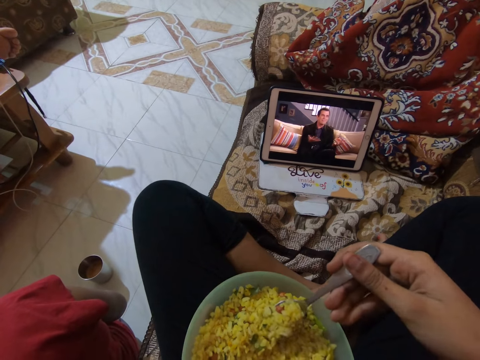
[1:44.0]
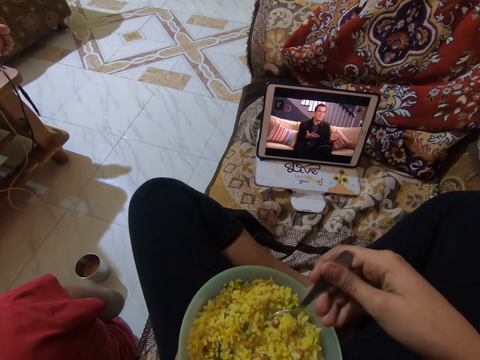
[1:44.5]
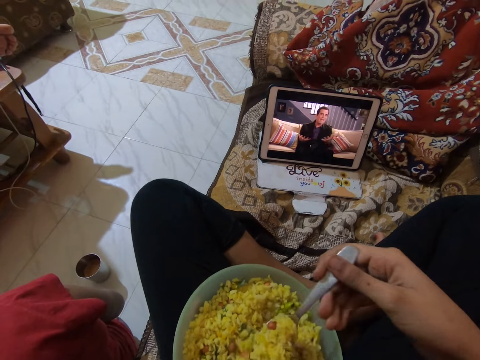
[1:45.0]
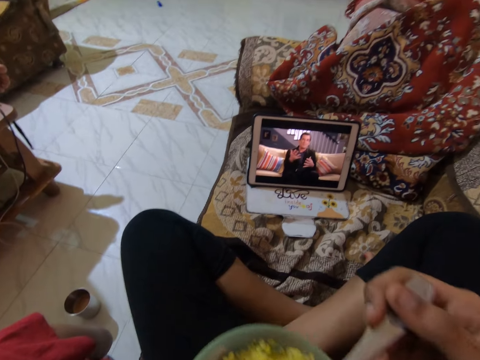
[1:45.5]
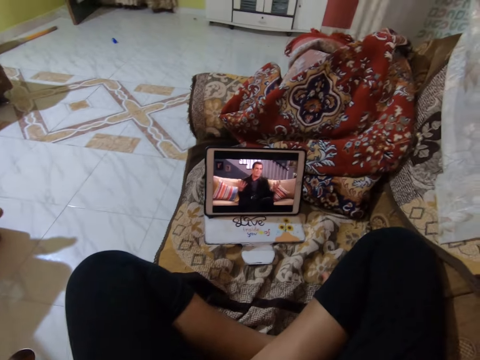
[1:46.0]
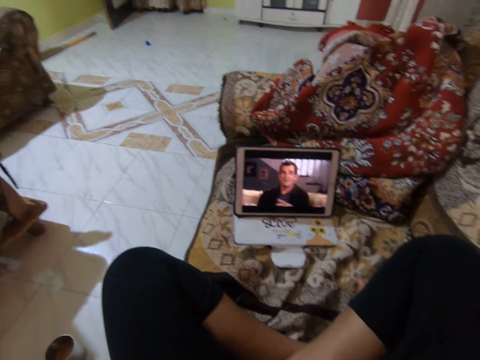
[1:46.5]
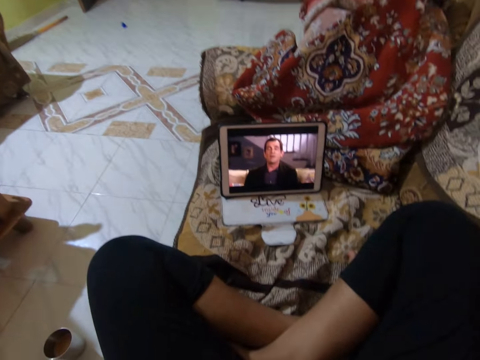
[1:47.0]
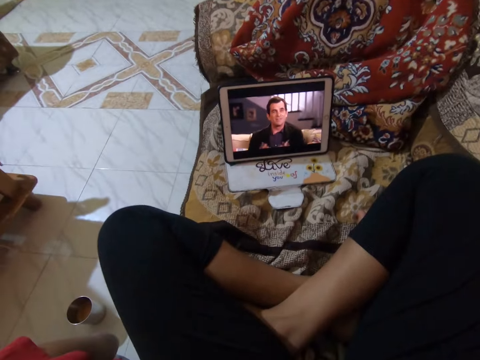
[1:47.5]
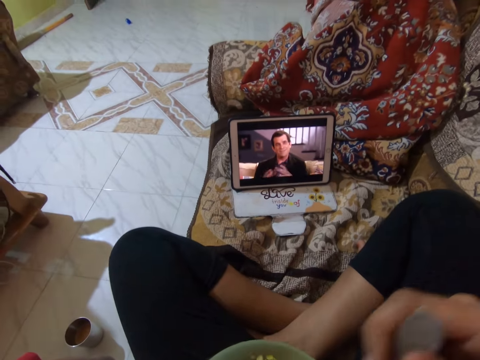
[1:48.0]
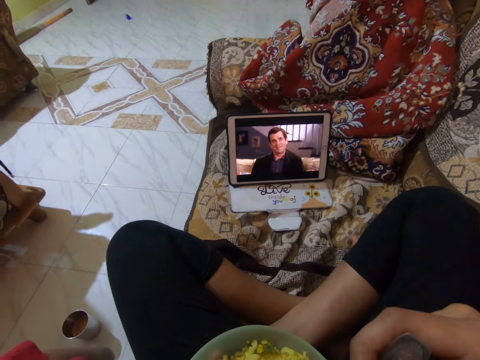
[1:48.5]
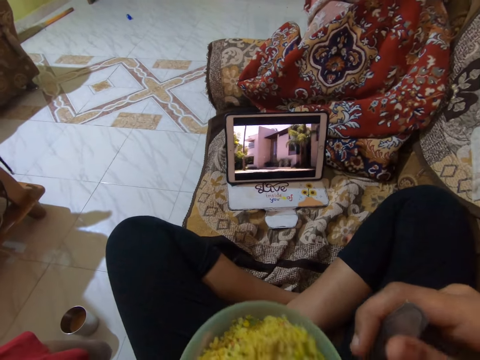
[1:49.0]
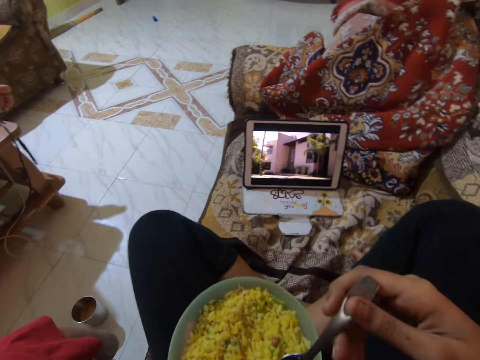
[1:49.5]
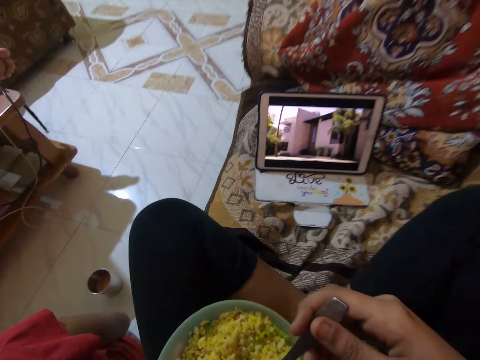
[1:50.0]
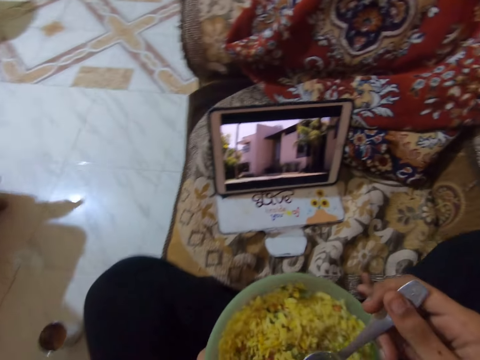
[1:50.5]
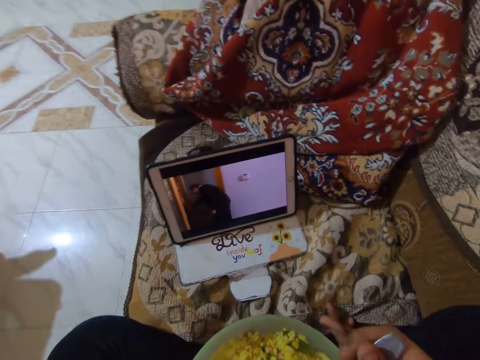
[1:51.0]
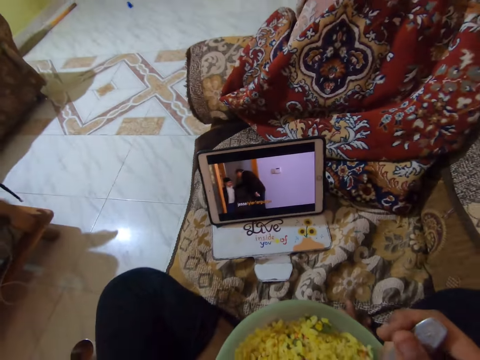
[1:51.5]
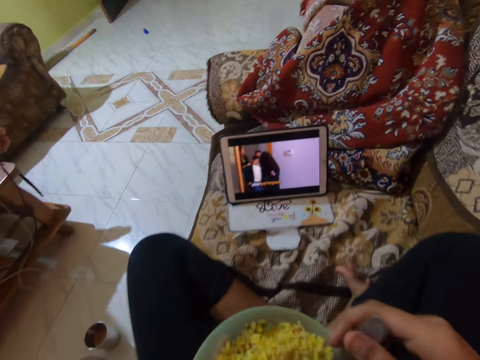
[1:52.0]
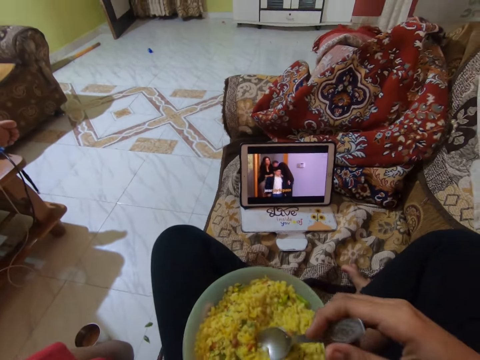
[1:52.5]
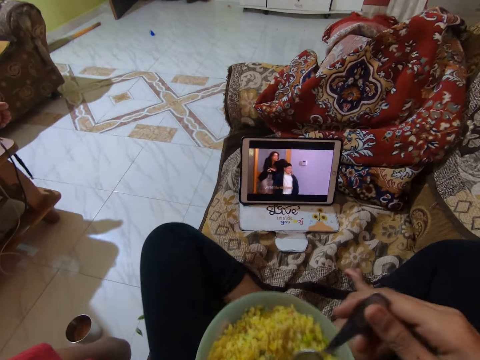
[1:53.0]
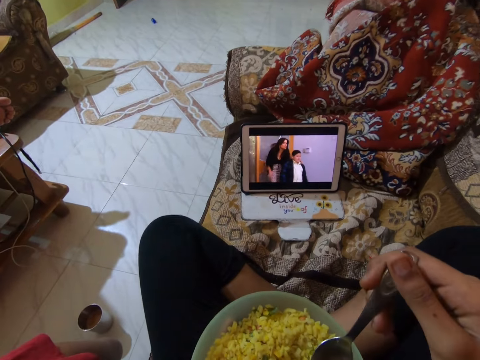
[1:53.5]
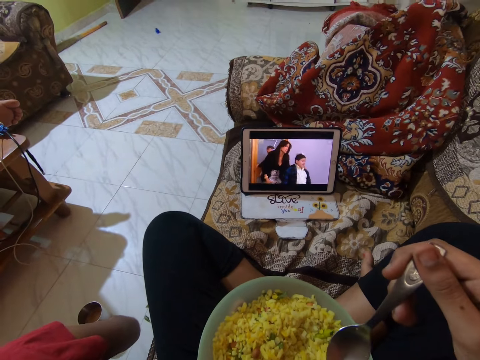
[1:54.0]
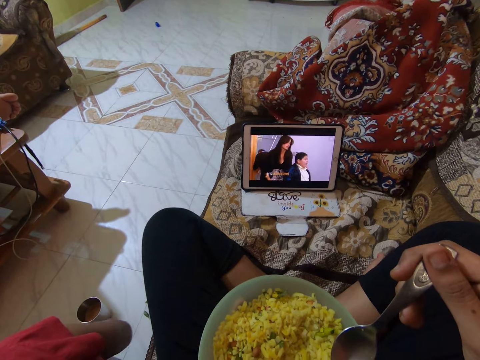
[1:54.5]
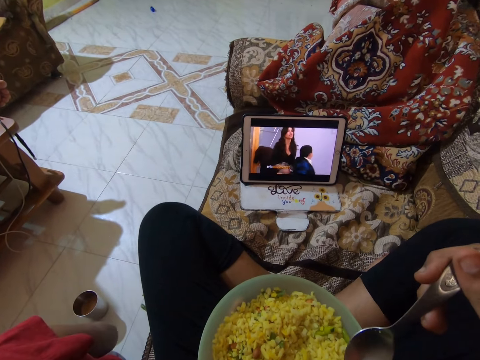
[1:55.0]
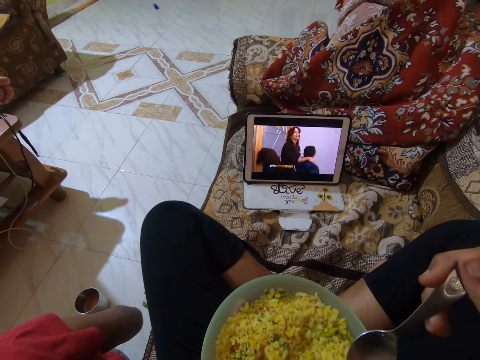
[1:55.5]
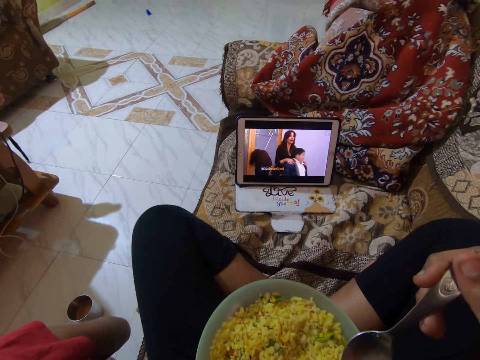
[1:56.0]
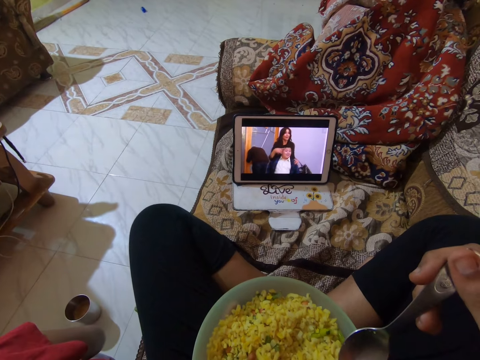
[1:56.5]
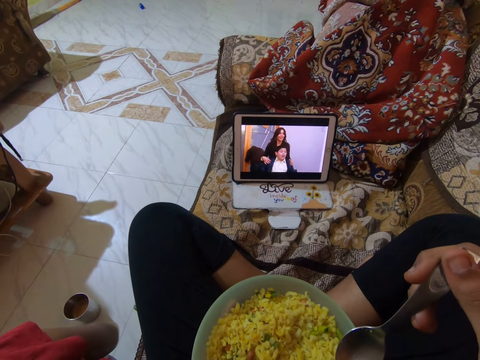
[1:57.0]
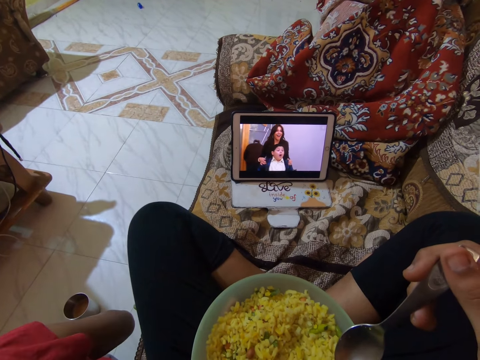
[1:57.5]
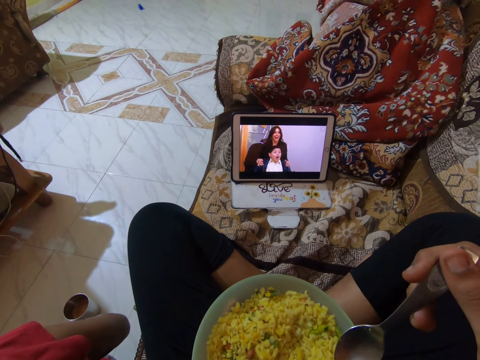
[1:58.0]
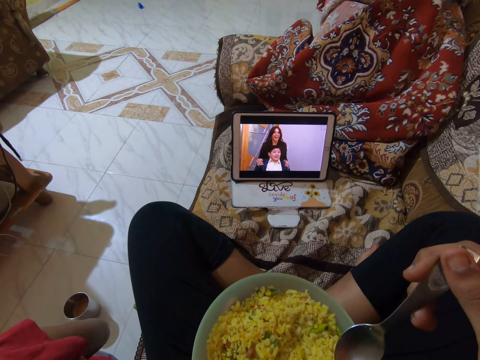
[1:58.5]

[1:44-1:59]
The camera wearer eats the rice from the bowl. They watch a movie on a tablet. They hold the spoon on the bowl.

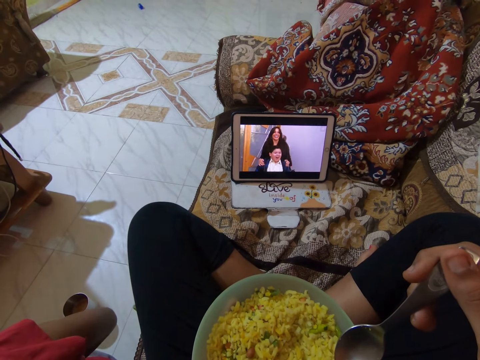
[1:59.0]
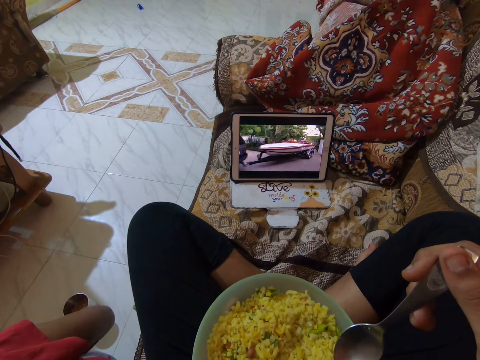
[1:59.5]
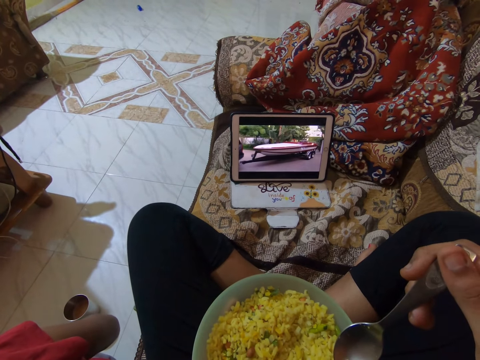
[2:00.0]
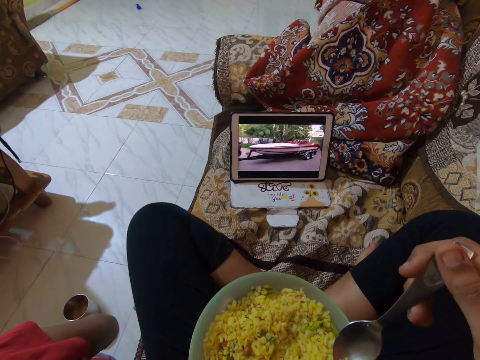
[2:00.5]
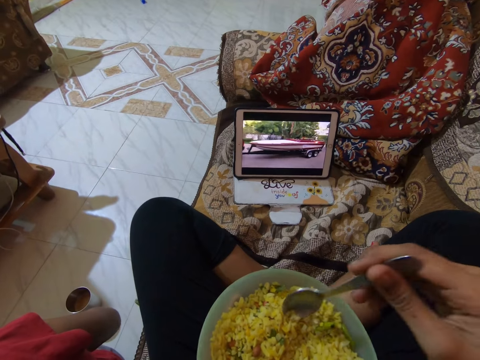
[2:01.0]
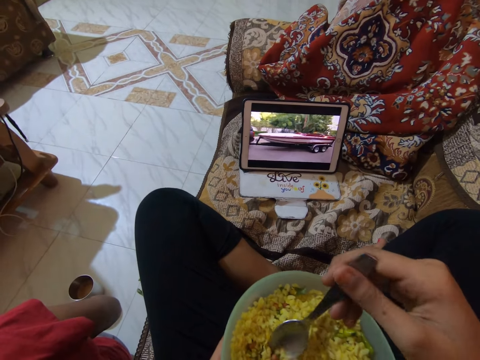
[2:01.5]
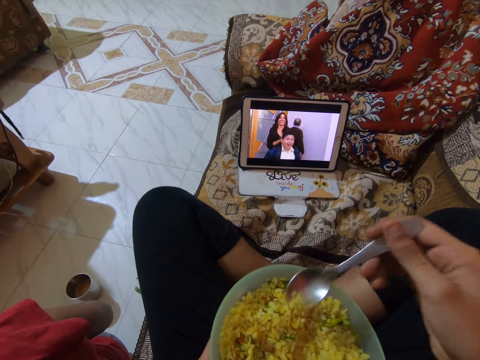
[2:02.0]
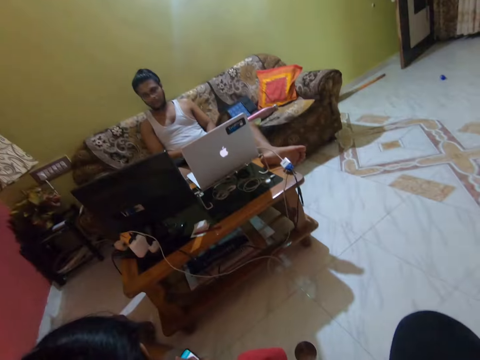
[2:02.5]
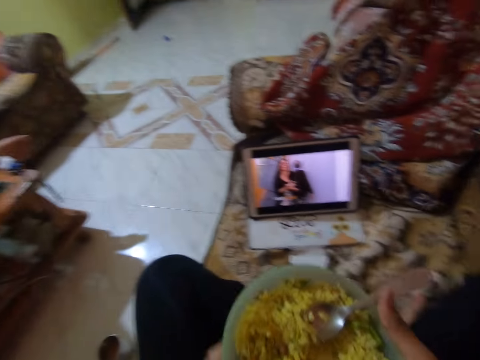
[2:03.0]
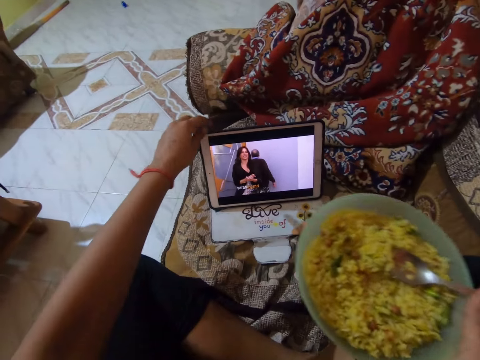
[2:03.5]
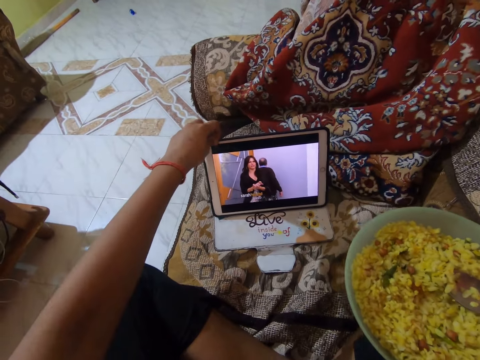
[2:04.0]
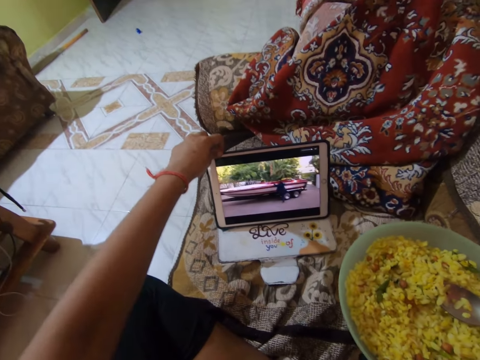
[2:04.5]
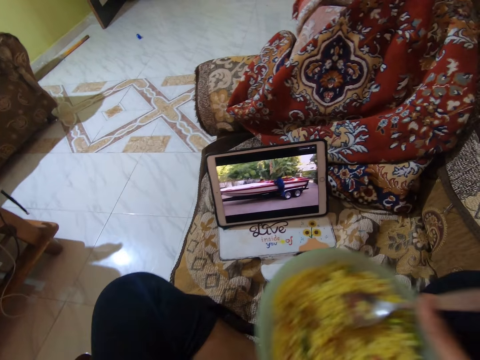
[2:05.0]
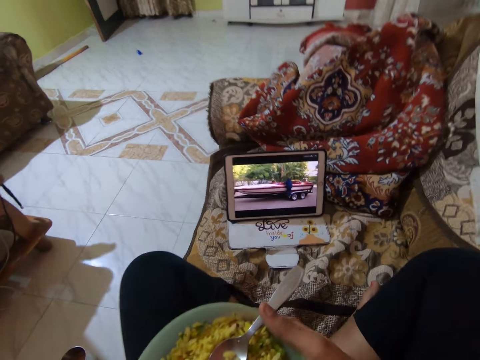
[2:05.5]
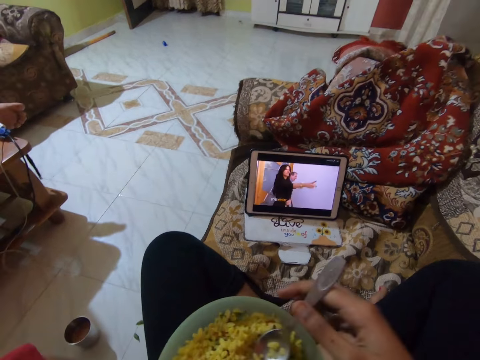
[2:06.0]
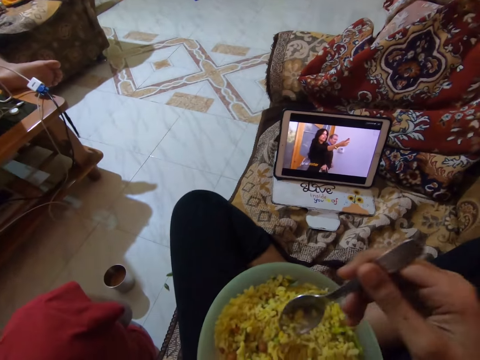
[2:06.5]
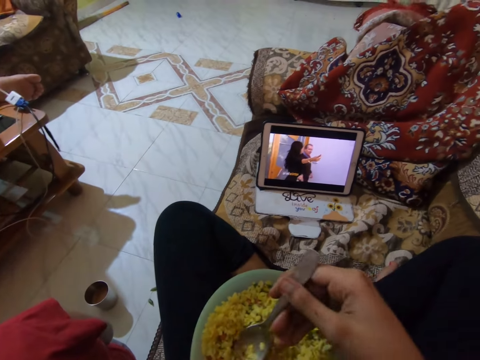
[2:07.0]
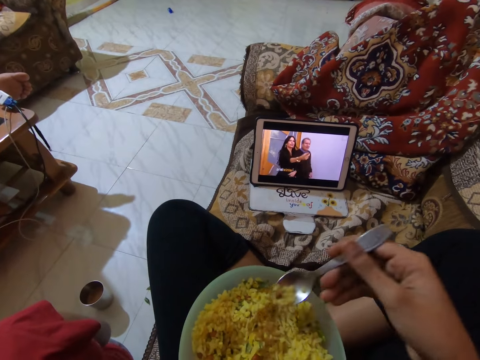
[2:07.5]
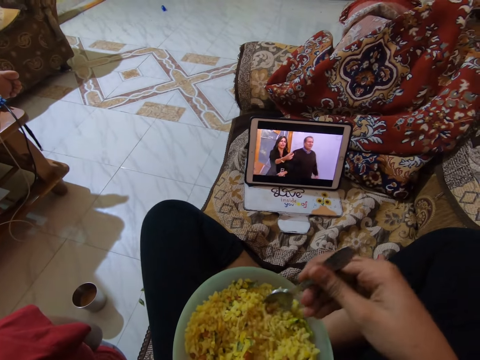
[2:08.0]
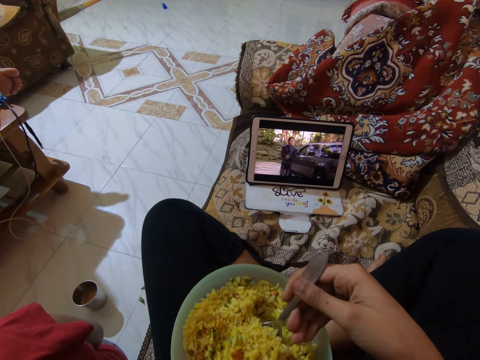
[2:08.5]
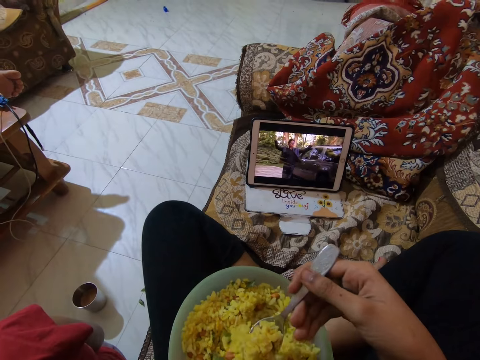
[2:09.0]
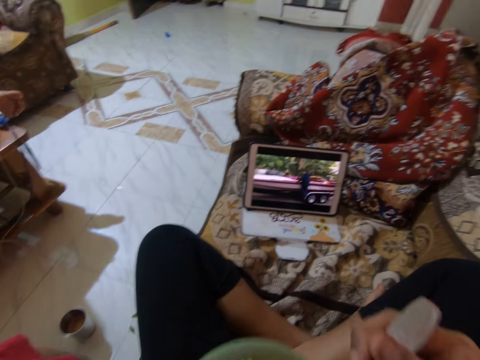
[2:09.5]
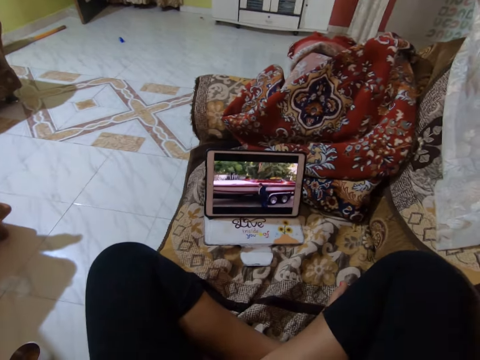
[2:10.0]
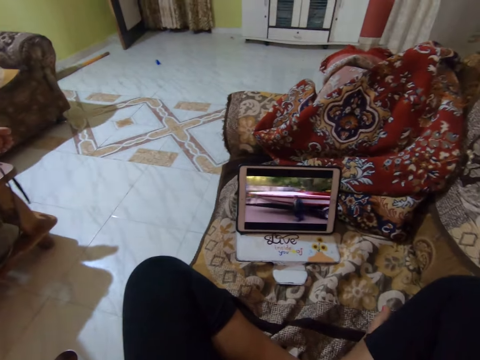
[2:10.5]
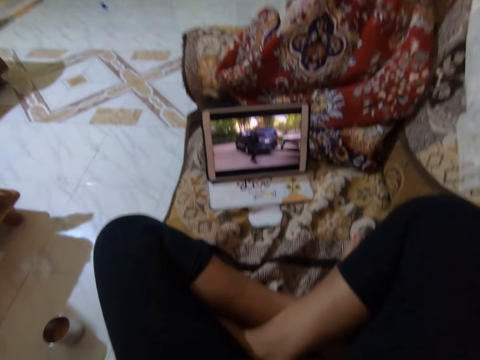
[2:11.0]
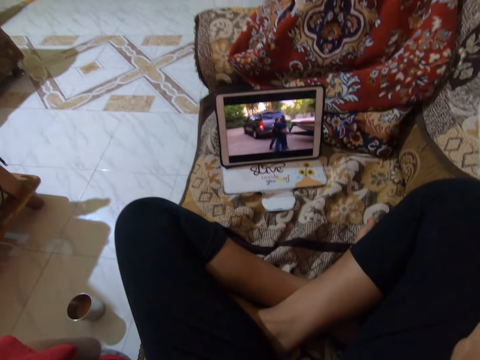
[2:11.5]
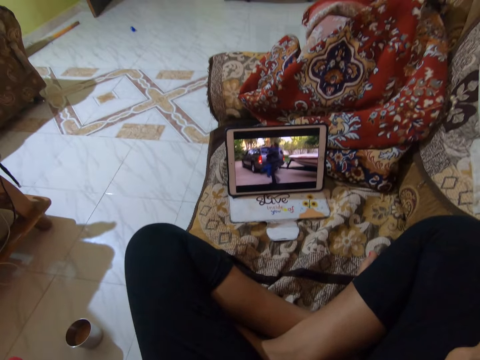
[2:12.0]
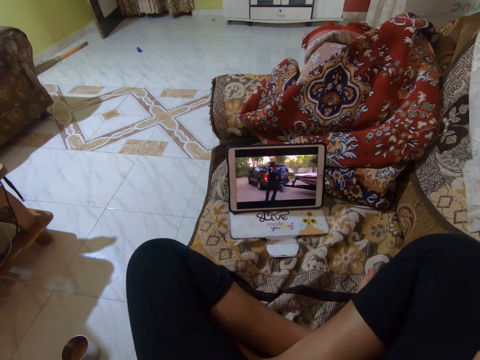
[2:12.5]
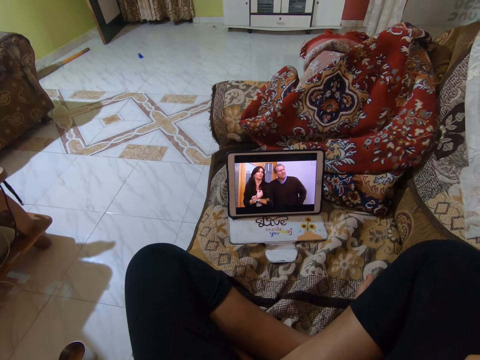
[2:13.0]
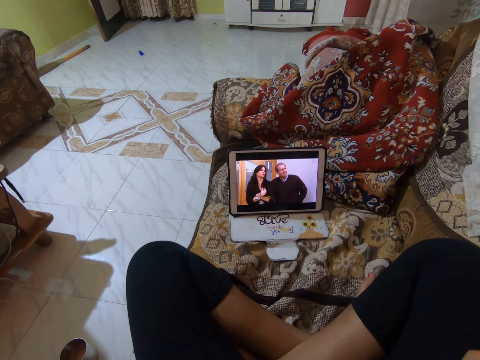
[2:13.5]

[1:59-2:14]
The camera wearer scoops the rice with a spoon. They stare around the house and look at a man. They operate the tablet. They scoop the rice with the spoon from the bowl. They eat the rice from the bowl. They watch a movie on the tablet.
